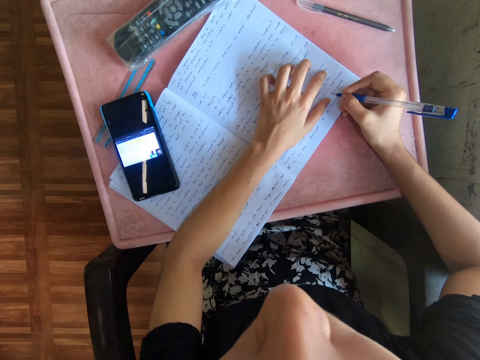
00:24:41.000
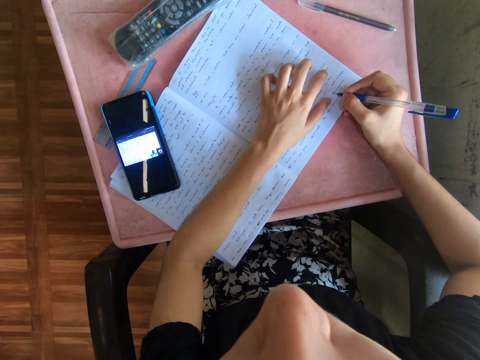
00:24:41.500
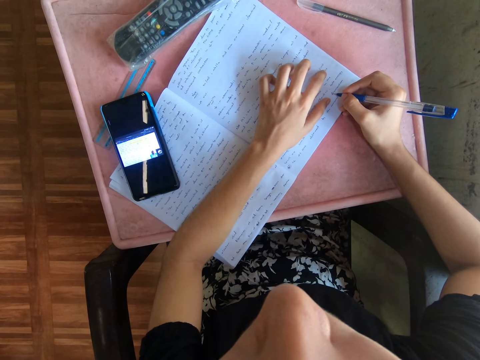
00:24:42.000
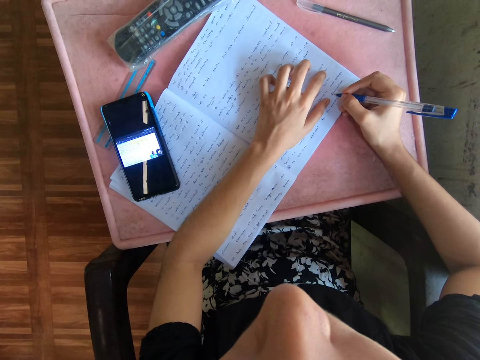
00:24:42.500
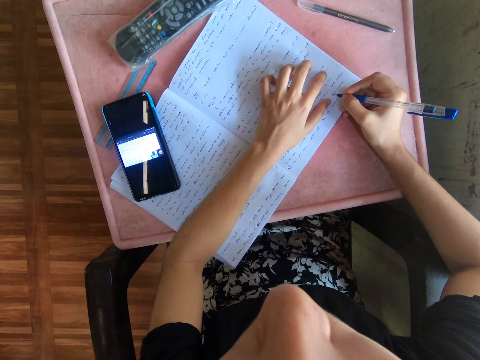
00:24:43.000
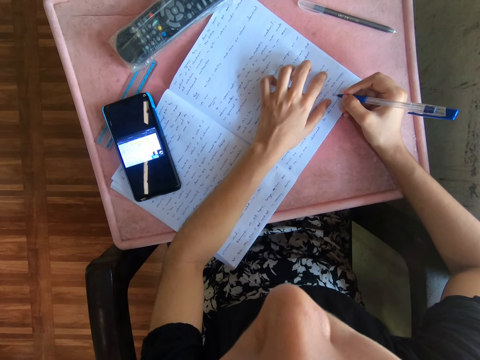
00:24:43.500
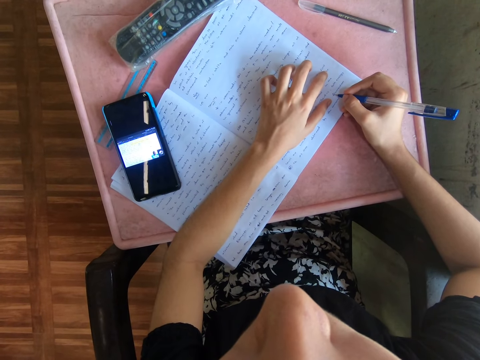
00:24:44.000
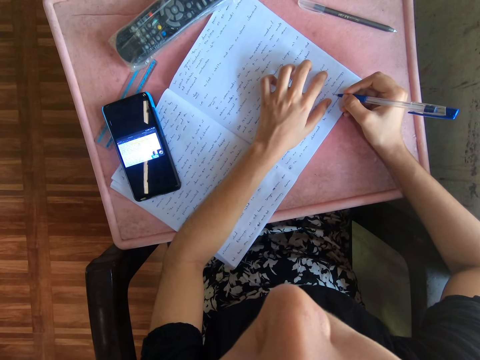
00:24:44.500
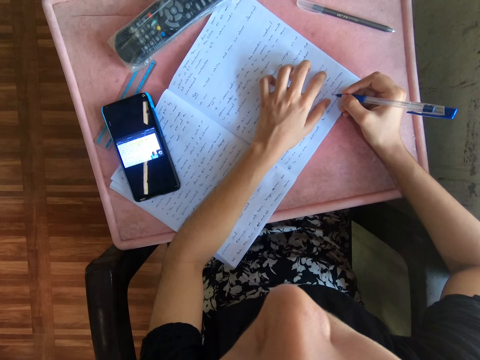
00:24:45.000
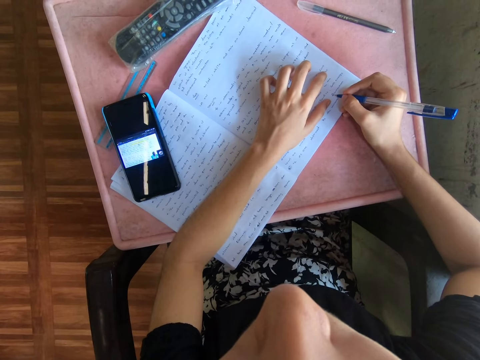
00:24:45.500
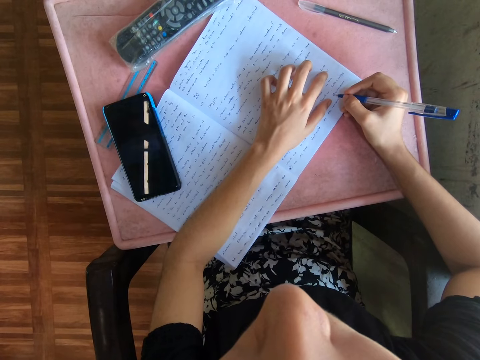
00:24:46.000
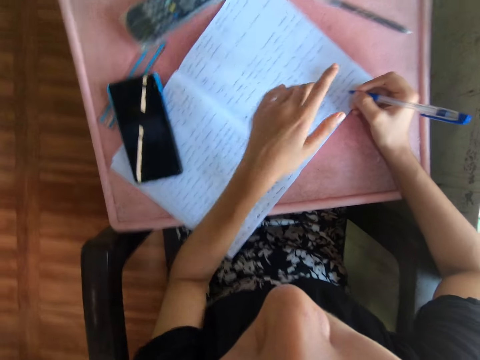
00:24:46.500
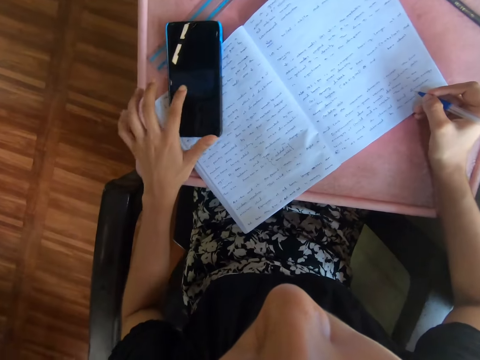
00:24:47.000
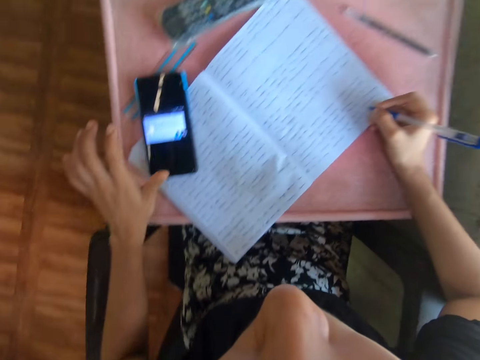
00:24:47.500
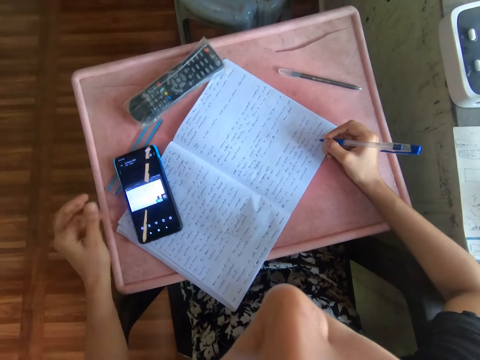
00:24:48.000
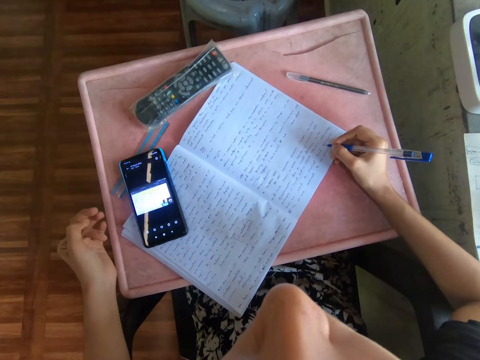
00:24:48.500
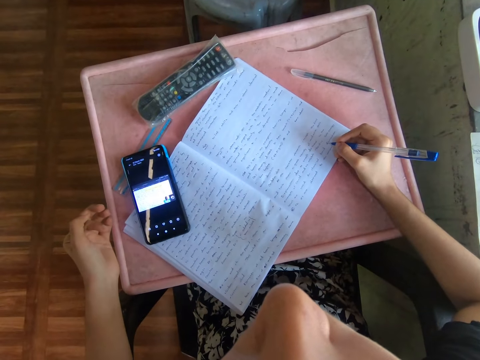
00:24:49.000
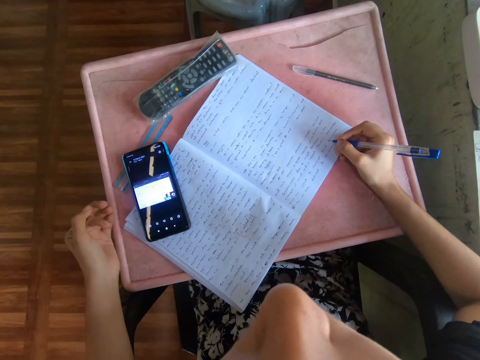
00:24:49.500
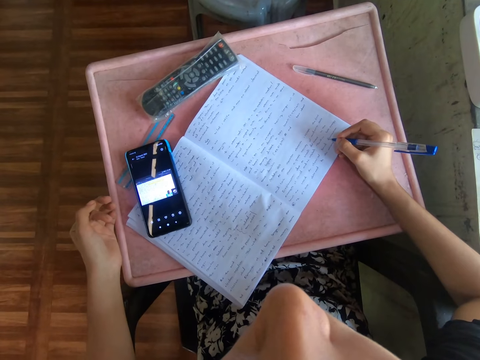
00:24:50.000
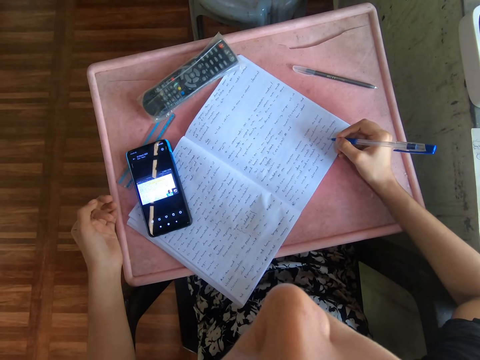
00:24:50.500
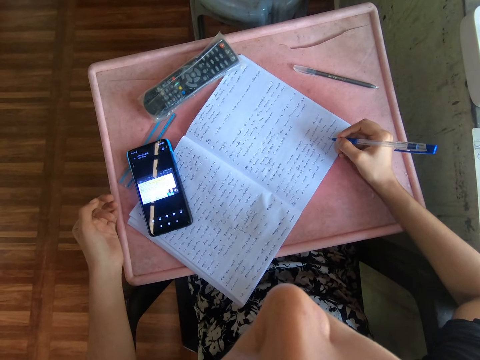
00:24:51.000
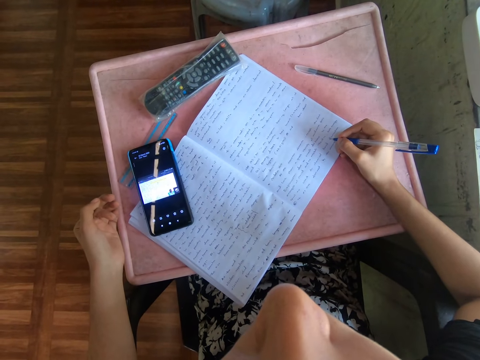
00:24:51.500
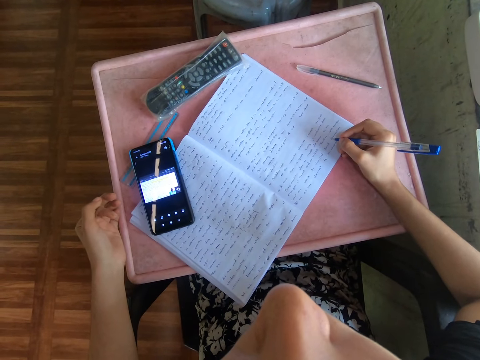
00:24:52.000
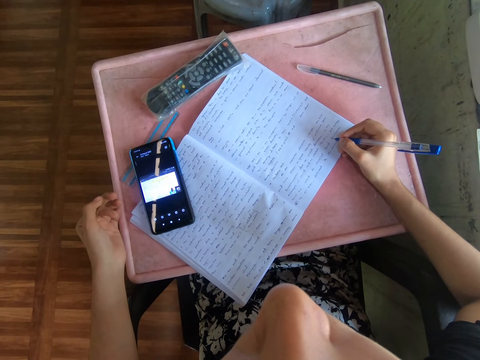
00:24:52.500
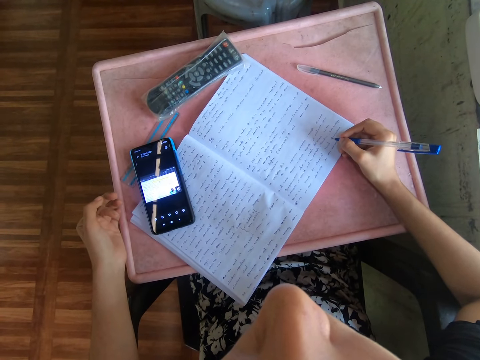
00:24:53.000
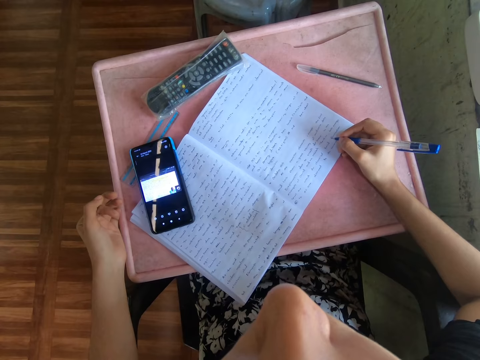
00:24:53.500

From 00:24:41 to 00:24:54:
The camera wearer presses the phone. They scroll on the cellphone. They look at the phone.

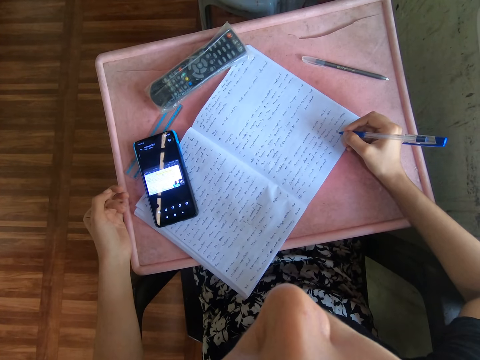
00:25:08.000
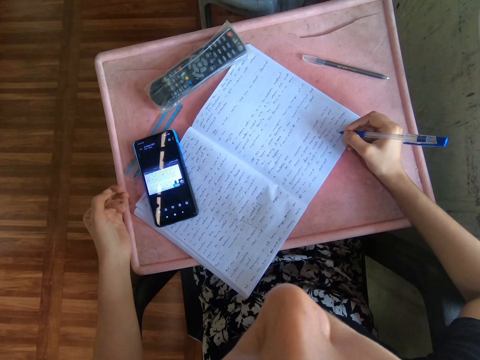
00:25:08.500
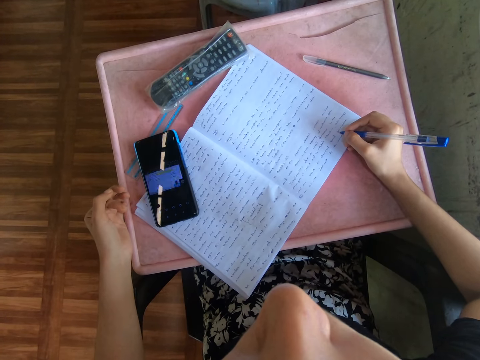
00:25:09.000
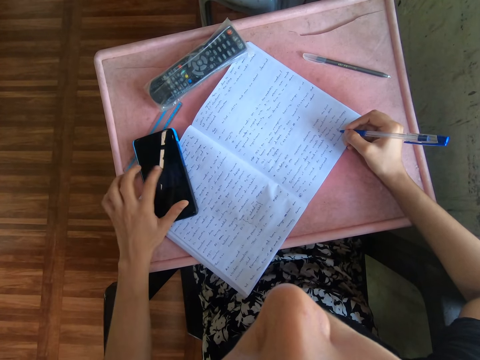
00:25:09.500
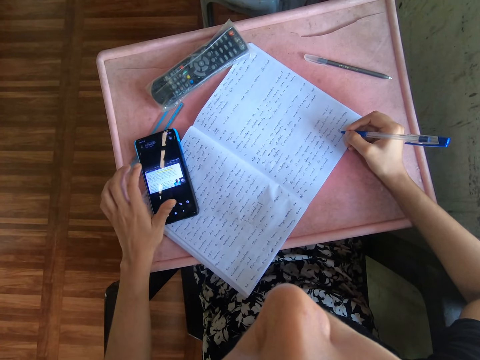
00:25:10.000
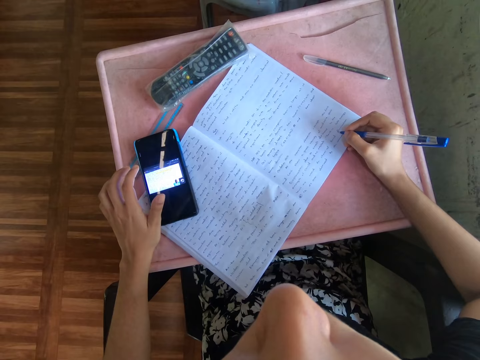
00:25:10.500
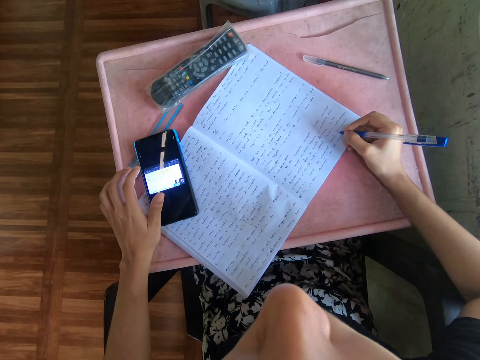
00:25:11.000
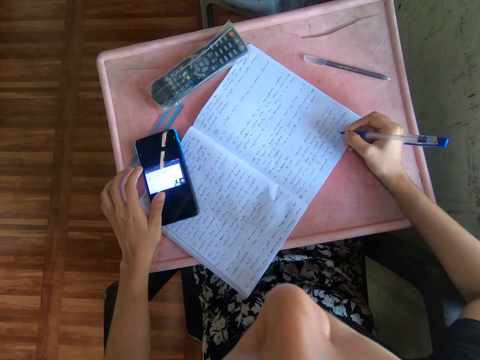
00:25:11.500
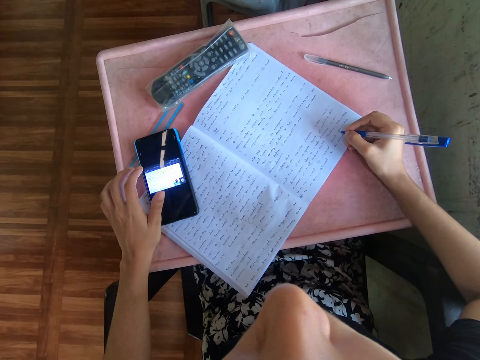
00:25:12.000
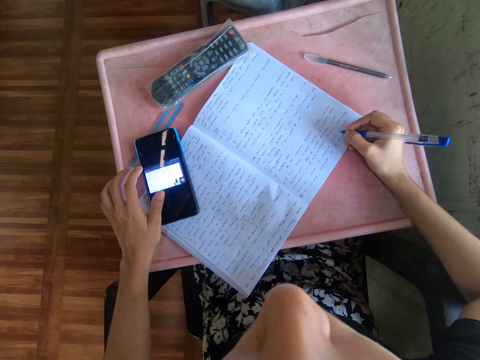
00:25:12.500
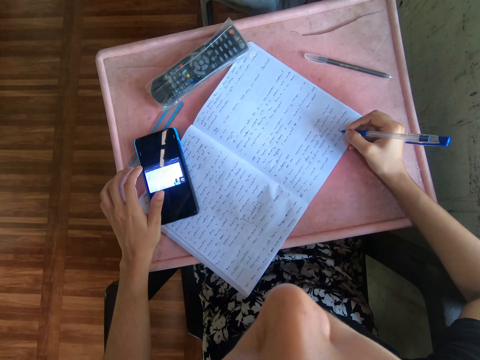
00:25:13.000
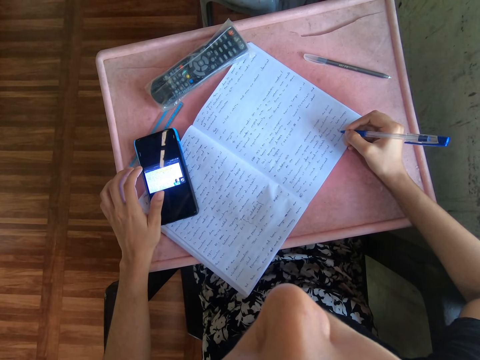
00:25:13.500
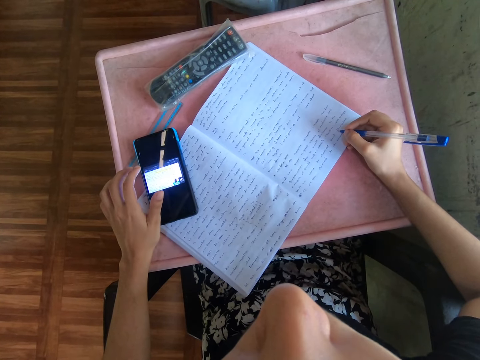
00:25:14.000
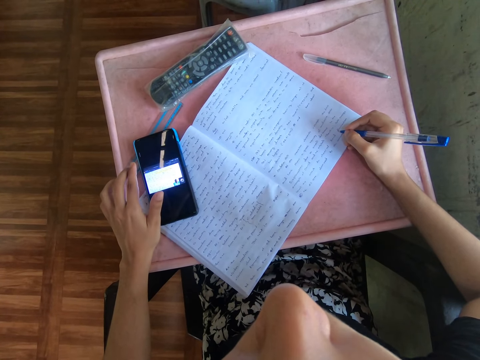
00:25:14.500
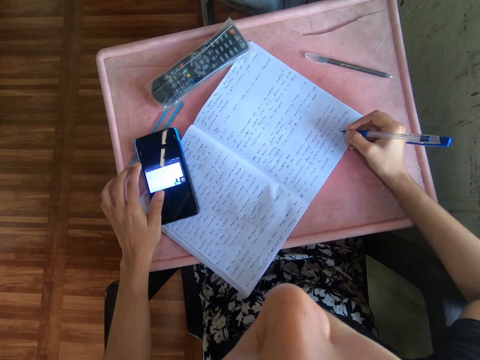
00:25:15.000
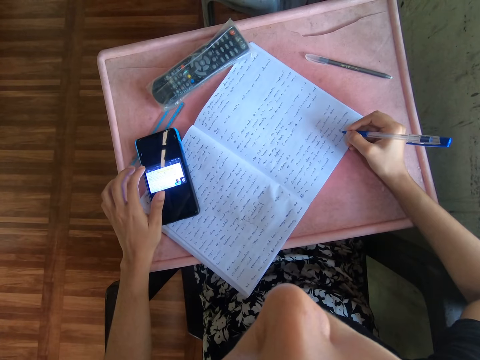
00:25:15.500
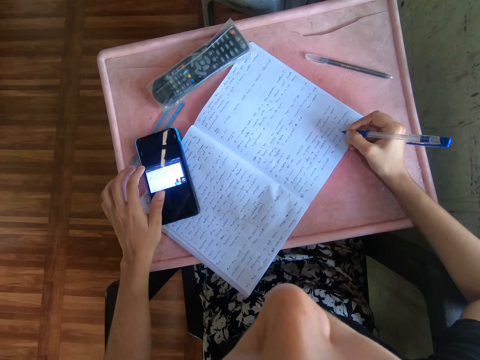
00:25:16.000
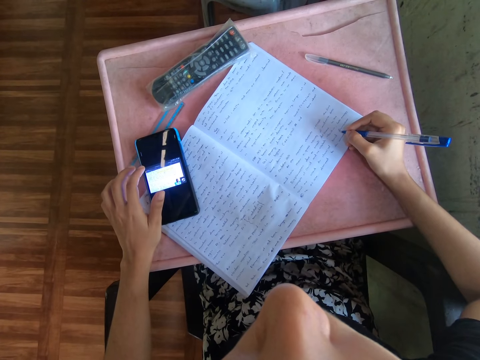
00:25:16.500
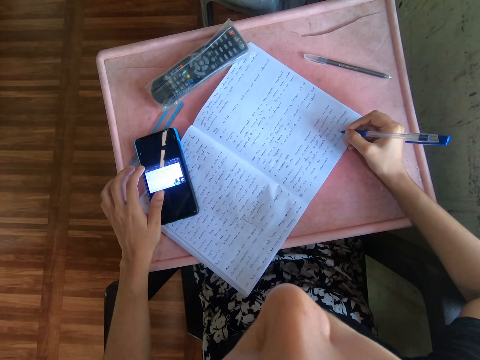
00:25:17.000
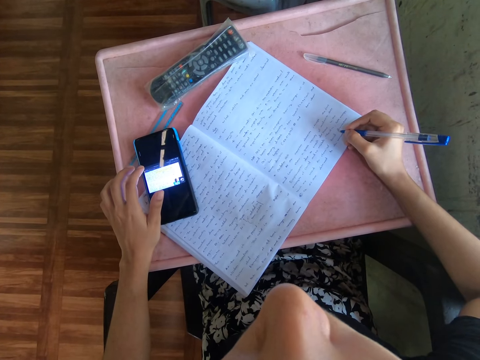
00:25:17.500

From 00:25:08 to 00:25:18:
The camera wearer presses the phone. They scroll on the cellphone. They stare at the cellphone.

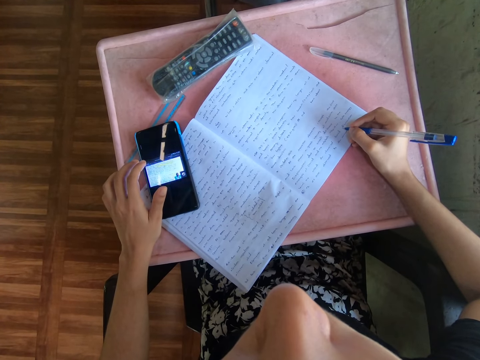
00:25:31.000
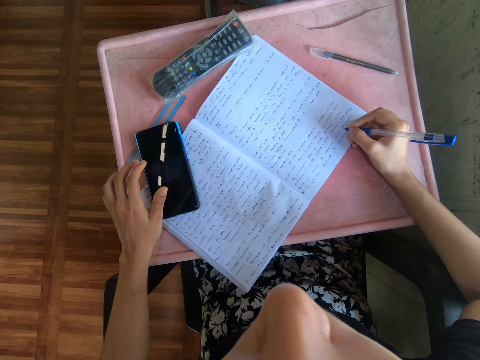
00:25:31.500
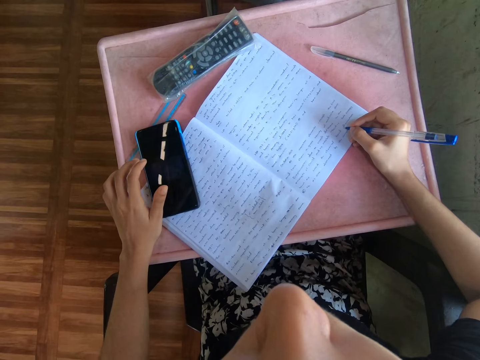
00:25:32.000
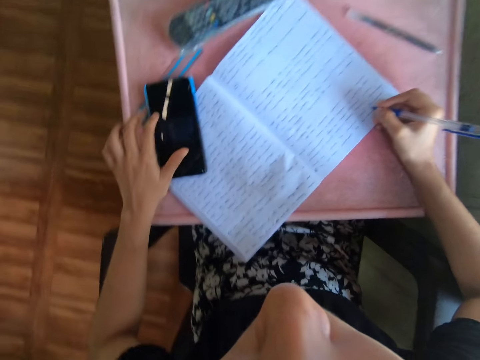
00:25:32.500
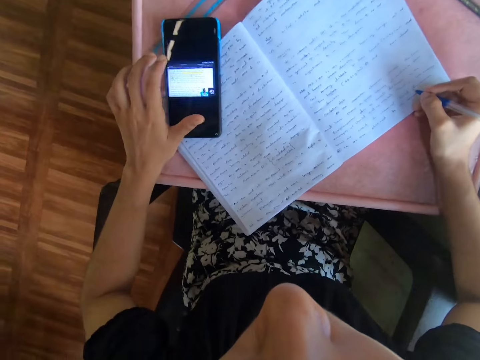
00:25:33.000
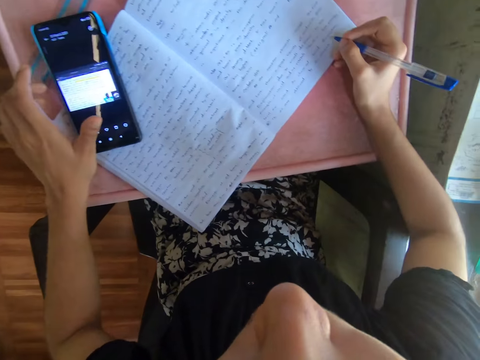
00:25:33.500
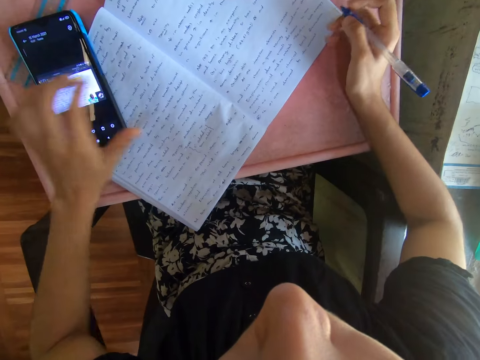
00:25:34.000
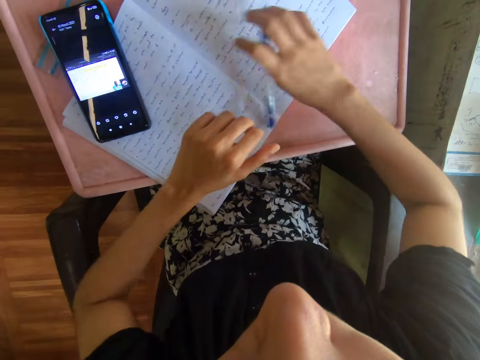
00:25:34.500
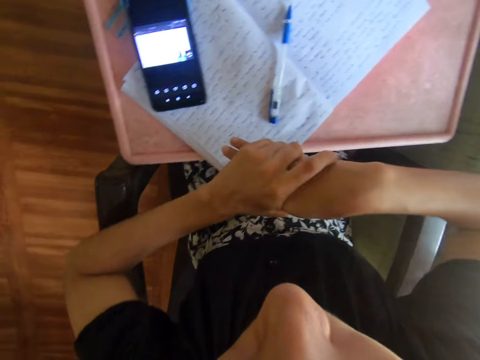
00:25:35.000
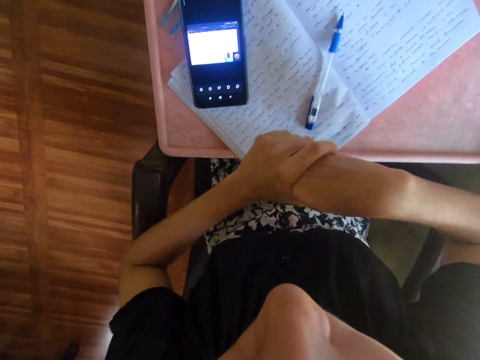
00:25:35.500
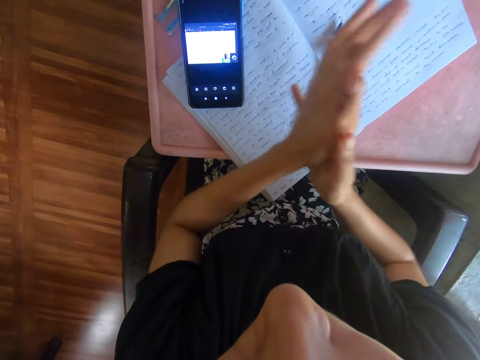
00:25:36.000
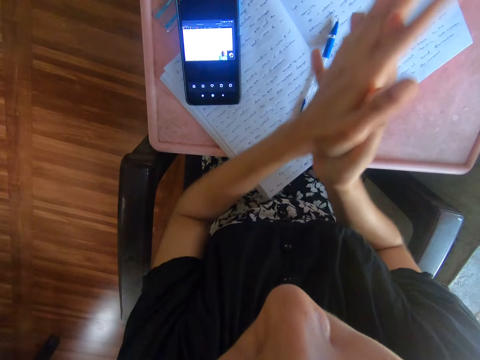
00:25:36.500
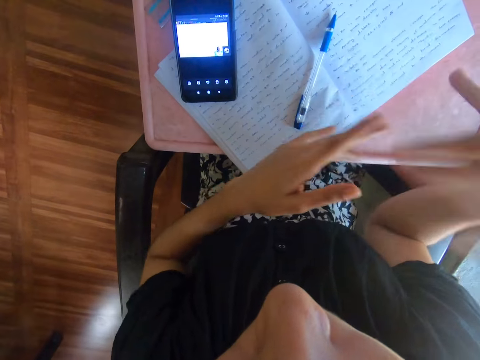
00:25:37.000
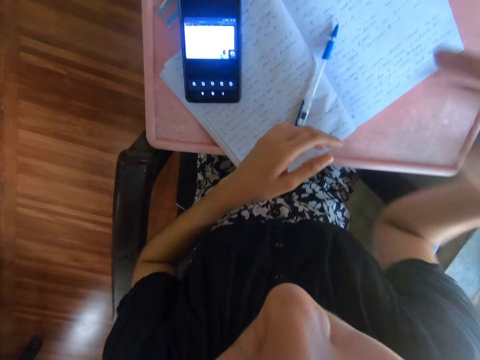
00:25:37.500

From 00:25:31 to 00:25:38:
The camera wearer scrolls on the cellphone. She puts the pen on top of the book. She scratches the hands. She holds her hands, rubs her hands and shakes her hands.
